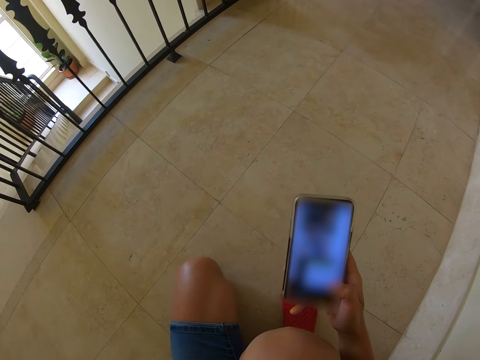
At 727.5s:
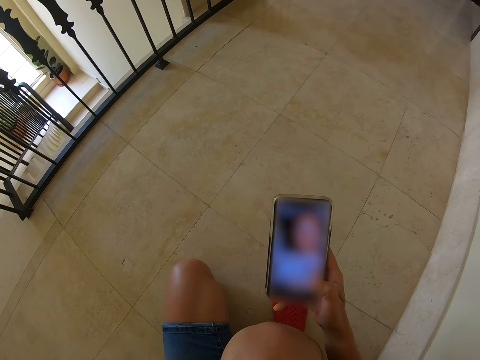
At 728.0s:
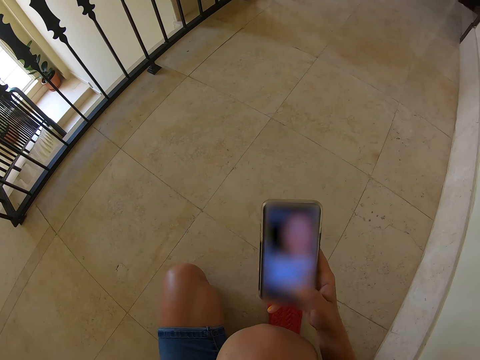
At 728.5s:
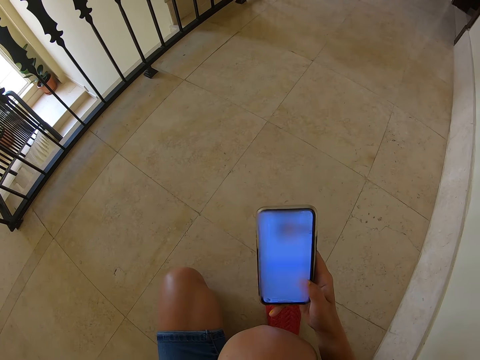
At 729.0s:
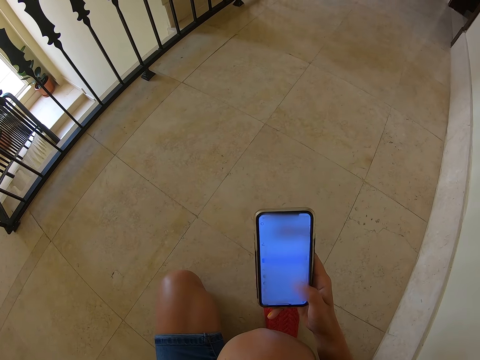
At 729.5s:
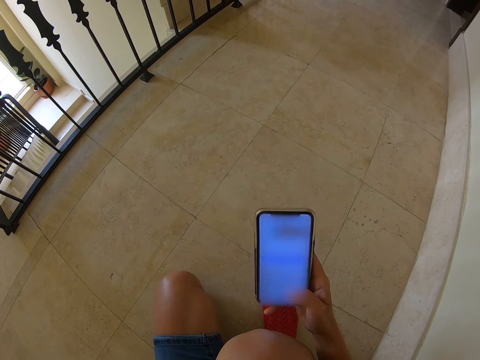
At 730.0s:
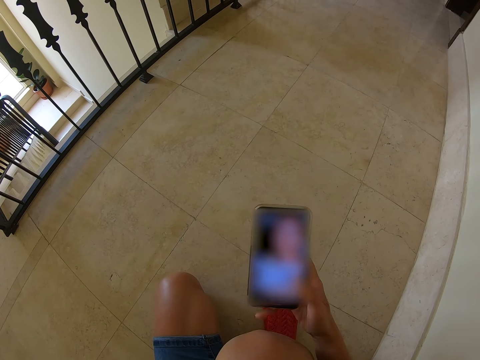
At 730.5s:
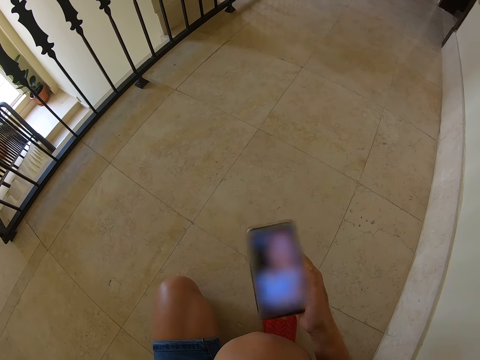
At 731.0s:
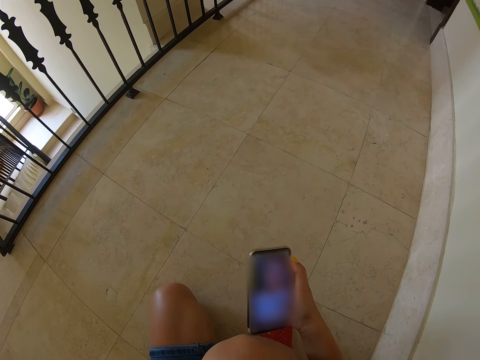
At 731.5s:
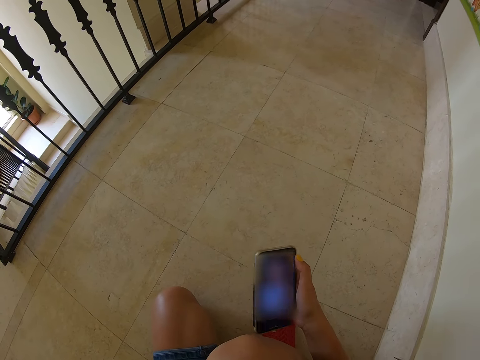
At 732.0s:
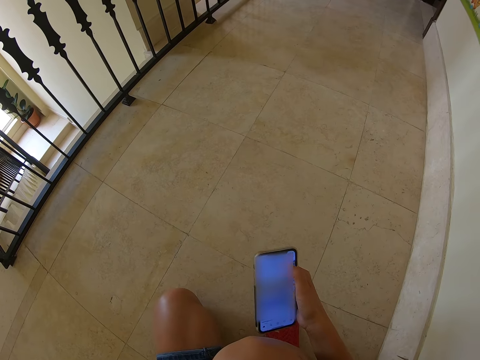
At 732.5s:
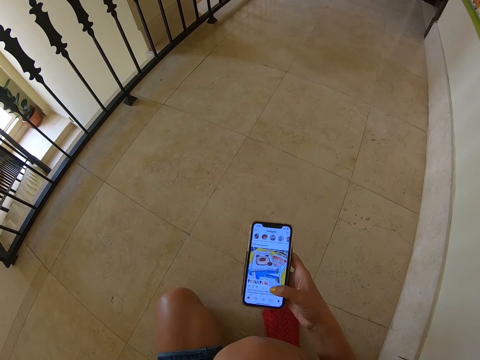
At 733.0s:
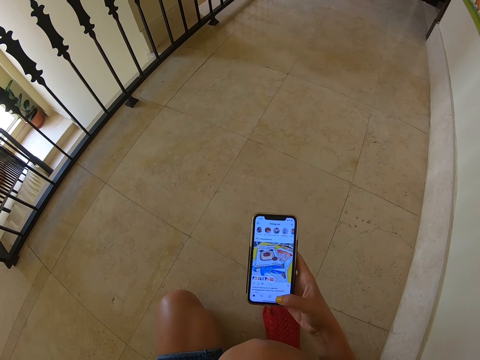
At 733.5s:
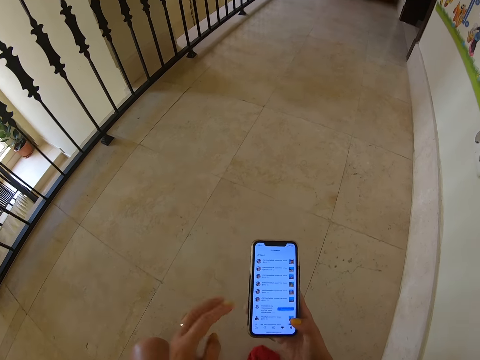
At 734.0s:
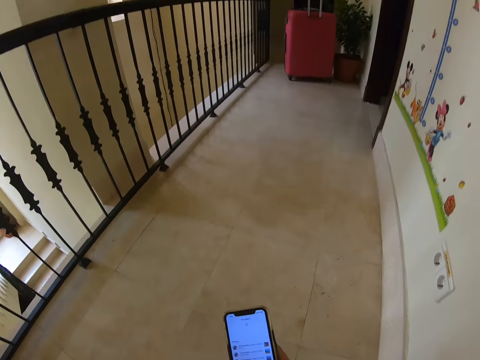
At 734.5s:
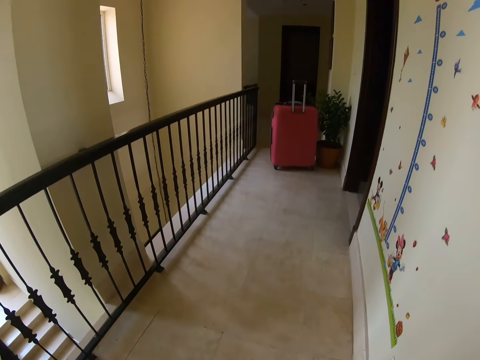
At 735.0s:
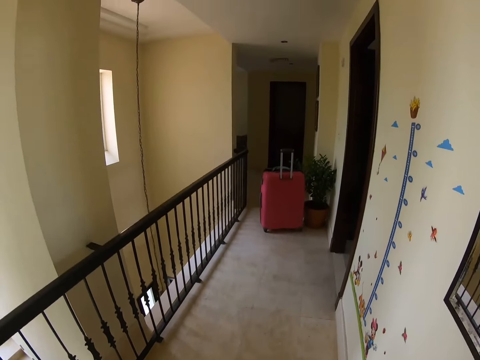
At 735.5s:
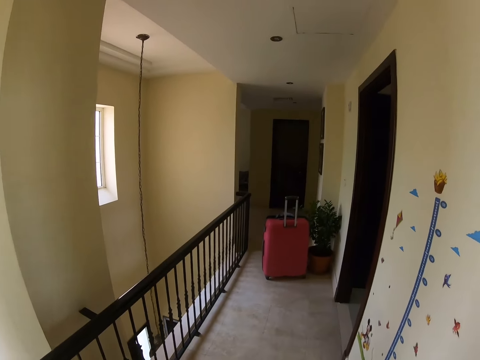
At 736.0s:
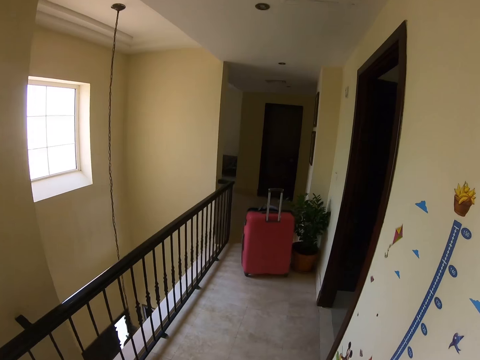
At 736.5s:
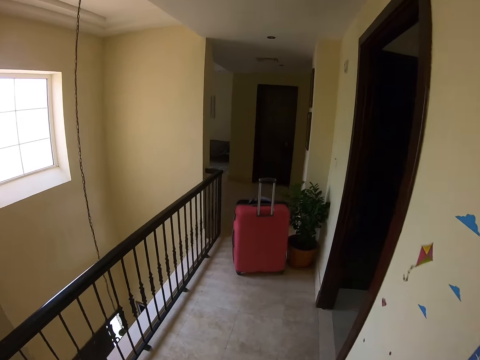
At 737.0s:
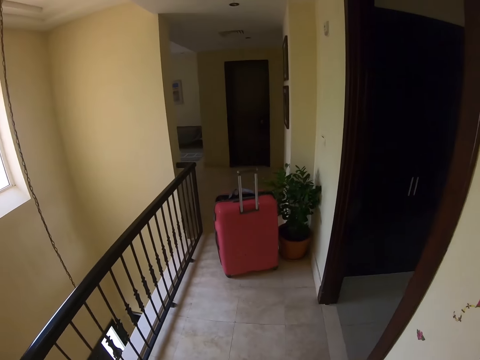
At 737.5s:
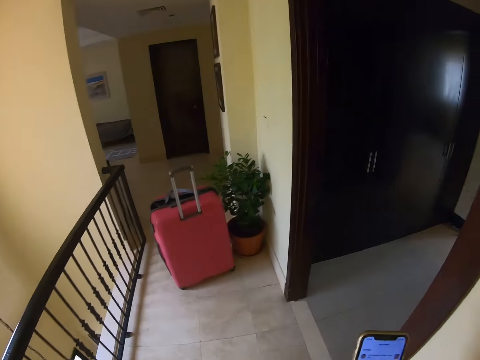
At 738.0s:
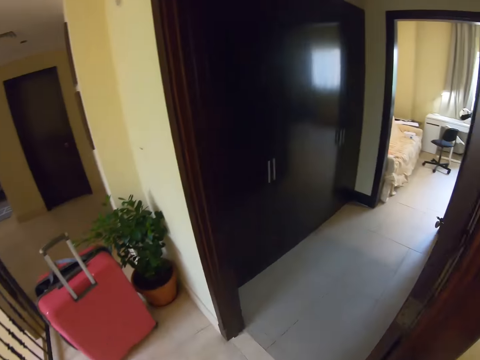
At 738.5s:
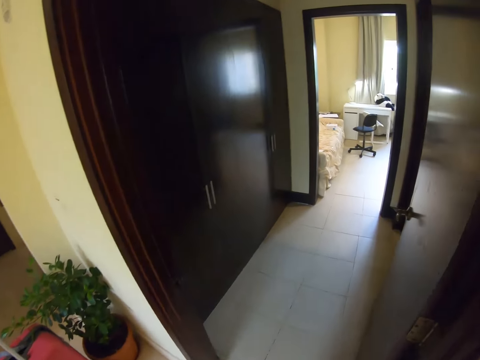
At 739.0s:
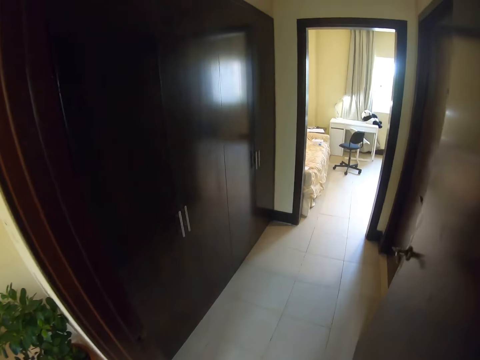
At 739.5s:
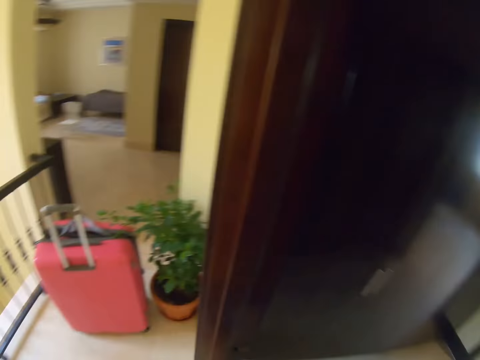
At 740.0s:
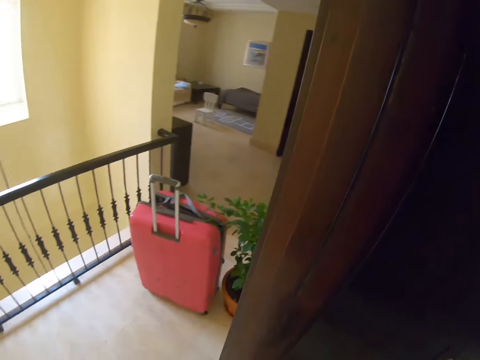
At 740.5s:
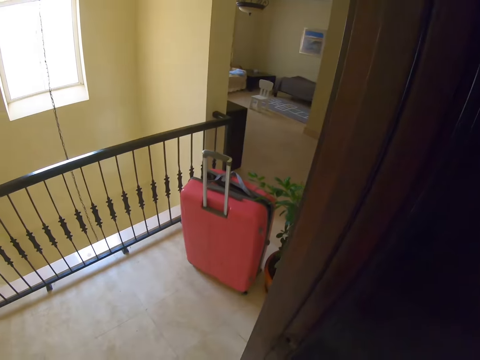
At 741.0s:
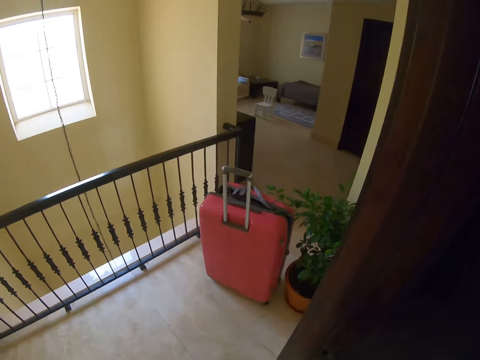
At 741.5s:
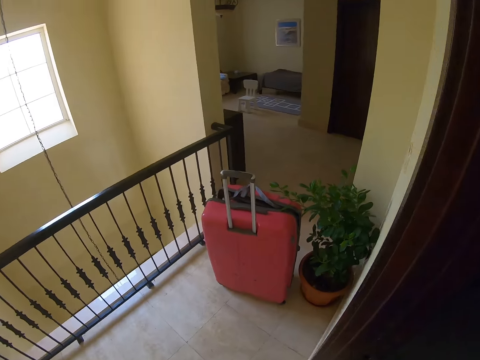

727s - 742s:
The camera wearer stands up and walks around the house. They walk on the corridor.

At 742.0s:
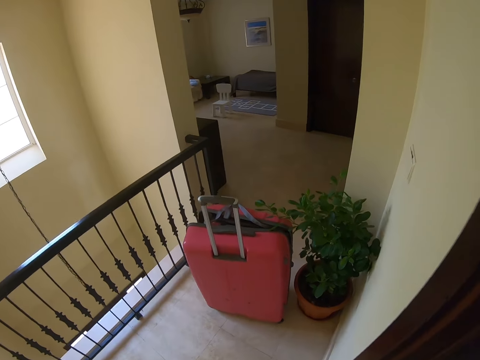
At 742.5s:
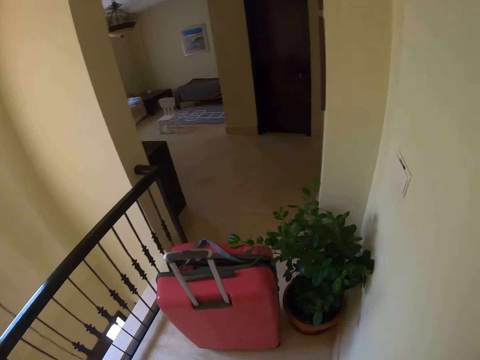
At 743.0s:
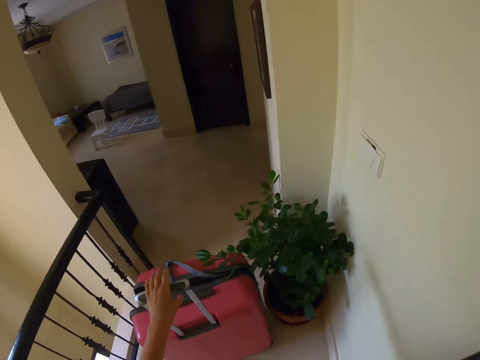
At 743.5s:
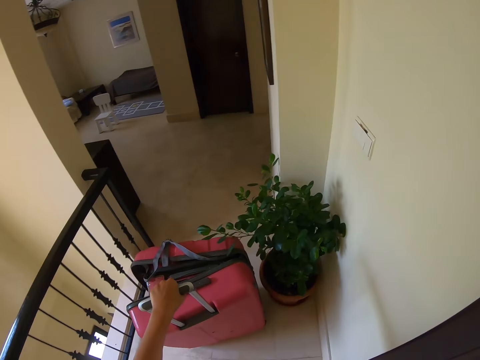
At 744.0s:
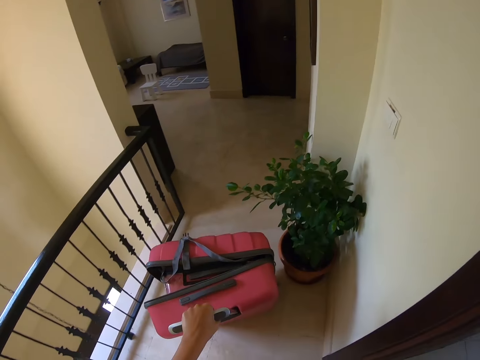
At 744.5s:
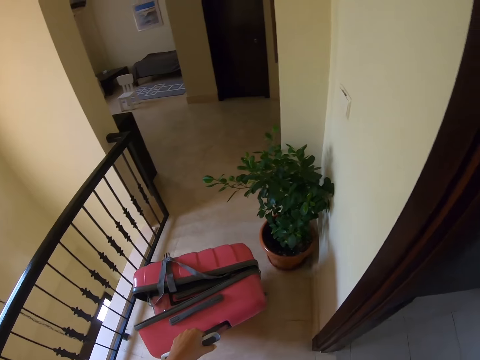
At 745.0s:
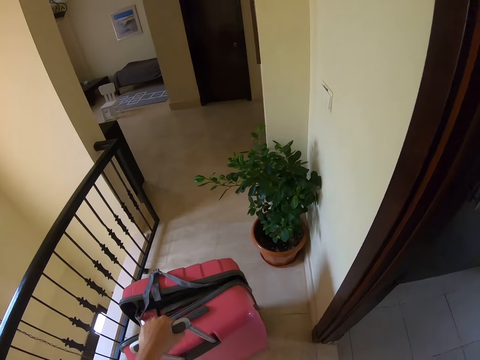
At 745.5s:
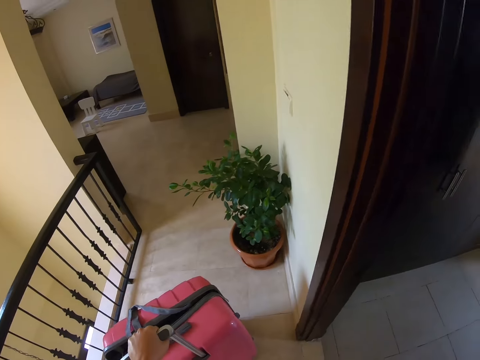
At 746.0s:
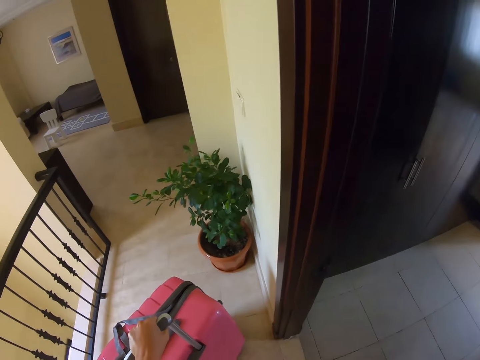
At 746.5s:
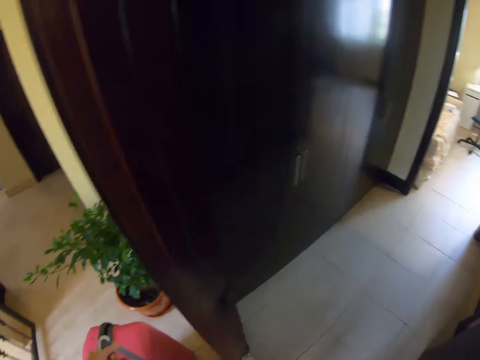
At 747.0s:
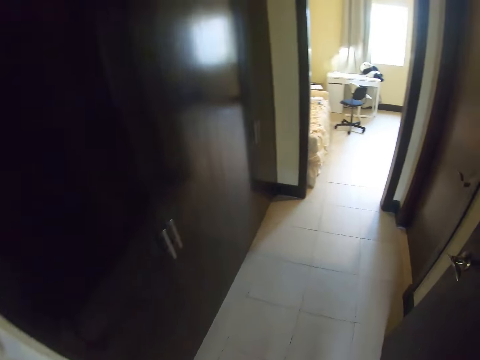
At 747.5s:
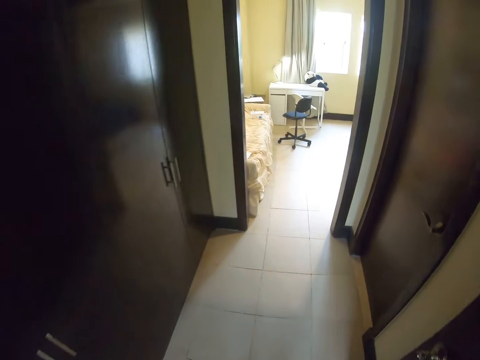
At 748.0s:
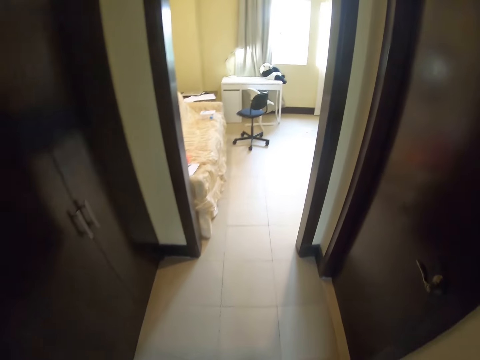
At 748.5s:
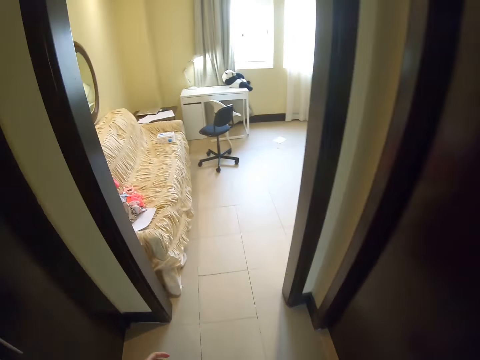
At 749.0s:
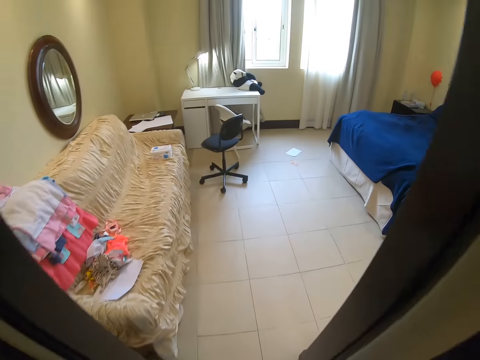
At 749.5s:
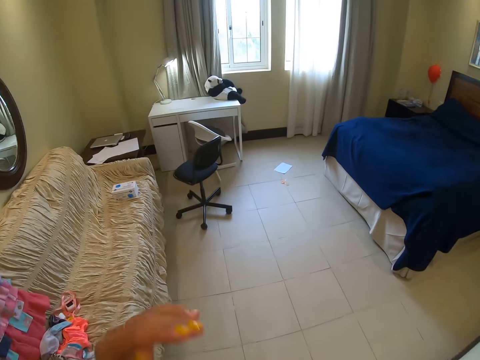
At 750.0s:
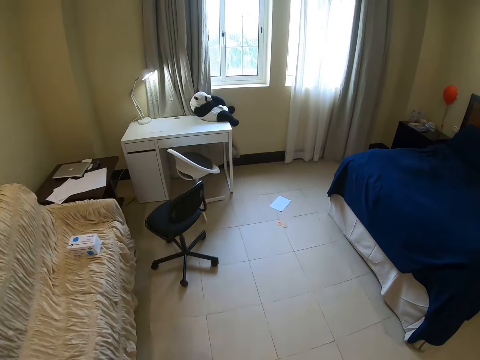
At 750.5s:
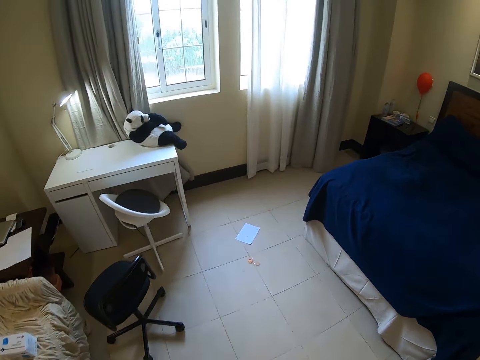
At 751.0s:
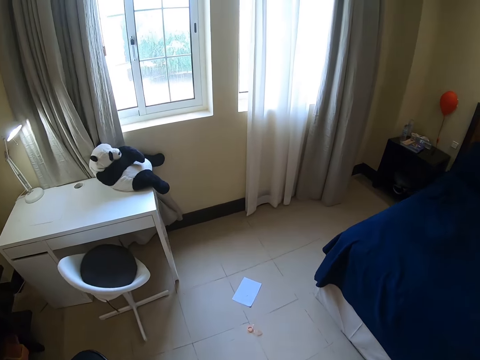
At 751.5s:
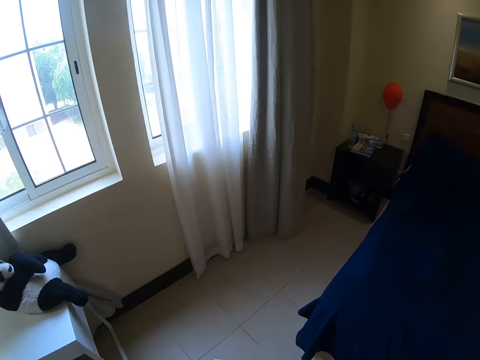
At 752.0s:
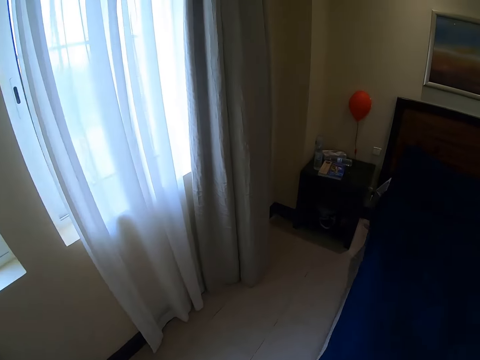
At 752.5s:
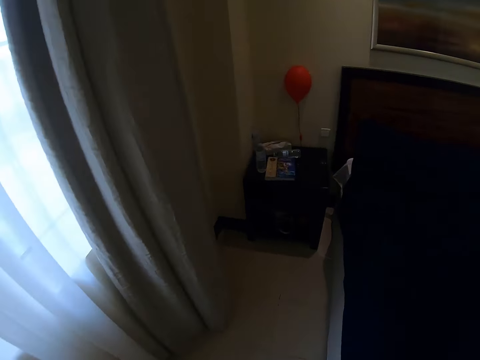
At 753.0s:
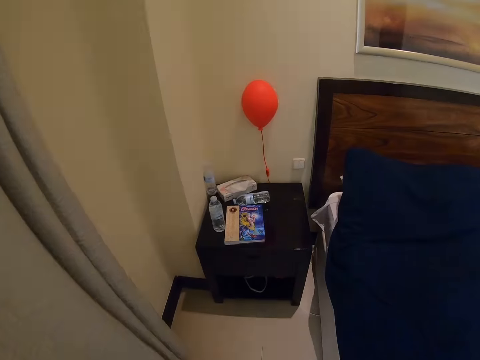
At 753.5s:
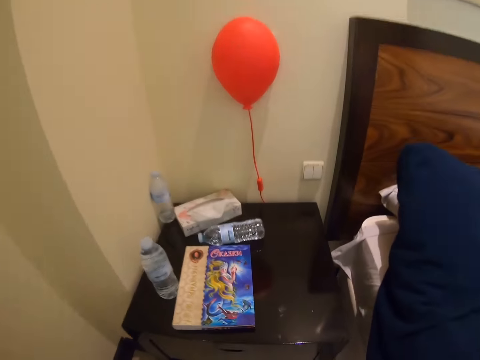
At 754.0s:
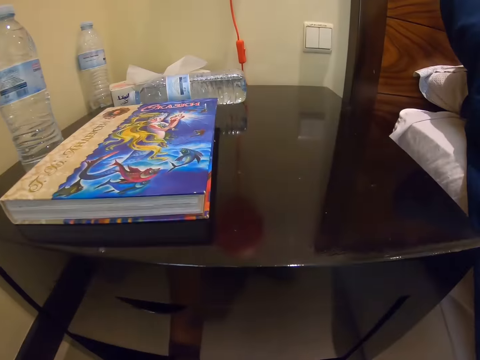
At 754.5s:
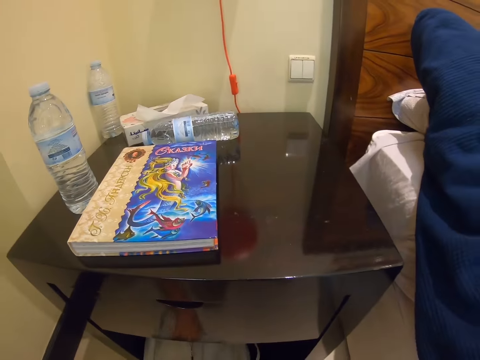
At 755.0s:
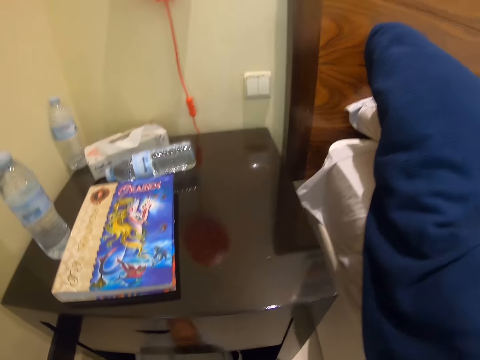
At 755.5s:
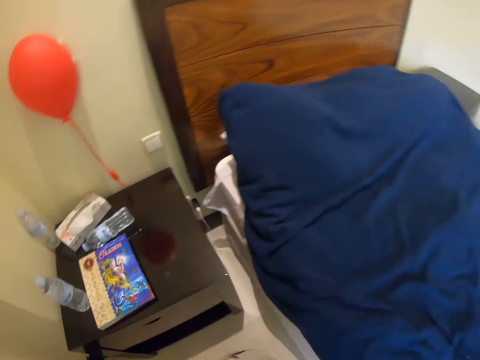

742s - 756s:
The camera wearer pulls the suitcase. They grab the suitcase. They walk to the bedroom. They grab a bag.
